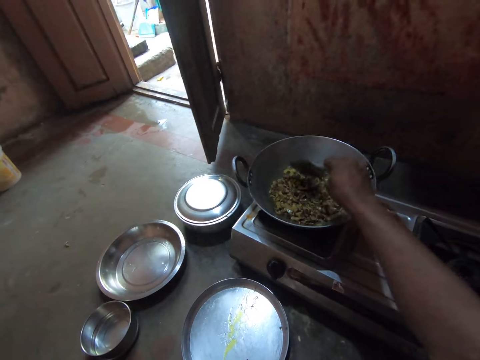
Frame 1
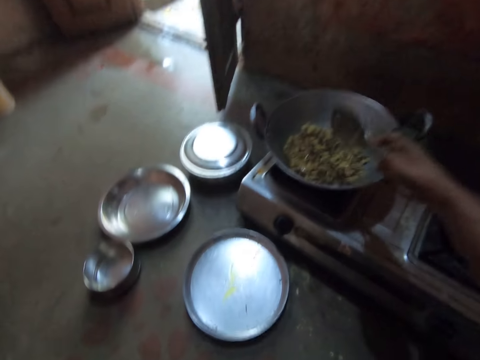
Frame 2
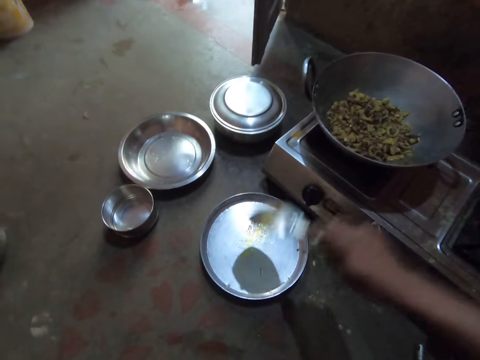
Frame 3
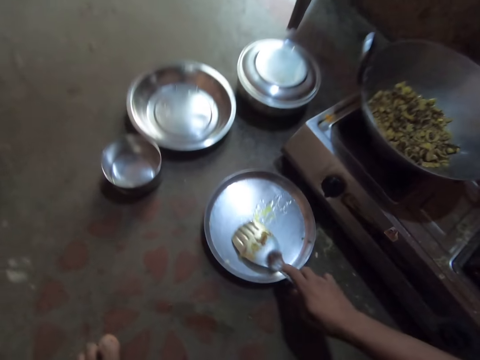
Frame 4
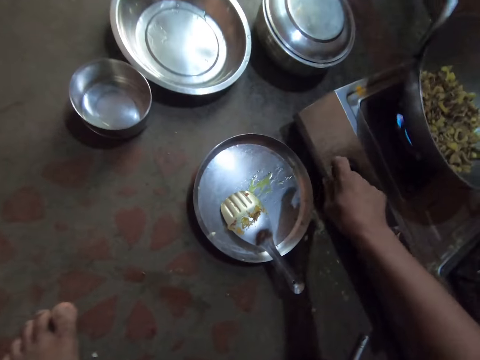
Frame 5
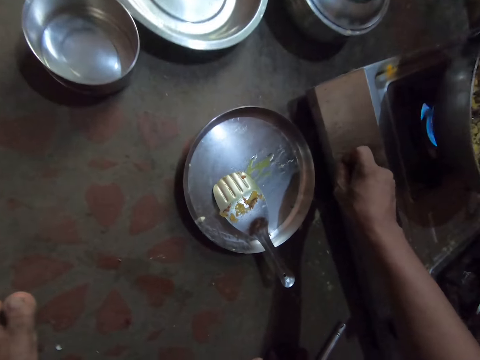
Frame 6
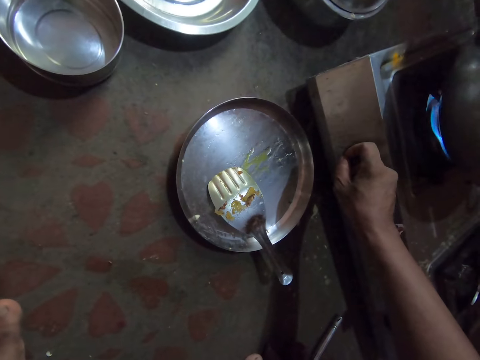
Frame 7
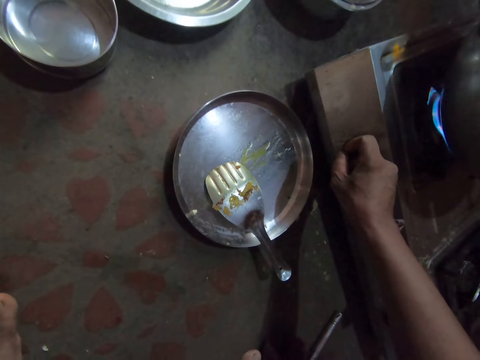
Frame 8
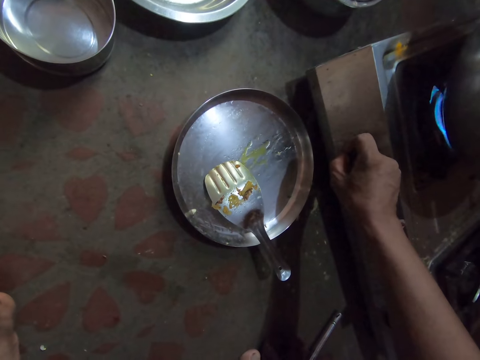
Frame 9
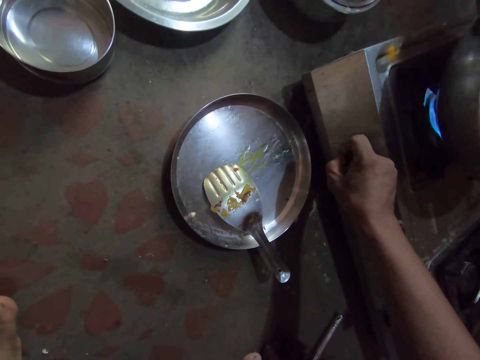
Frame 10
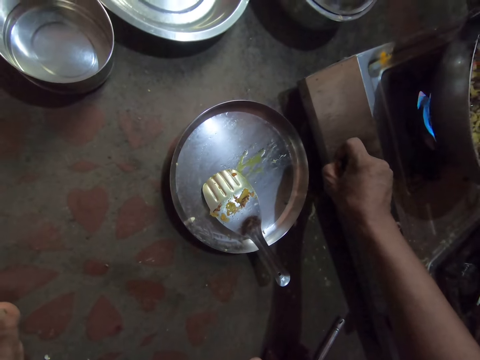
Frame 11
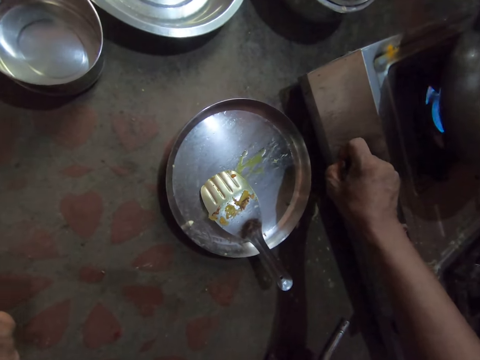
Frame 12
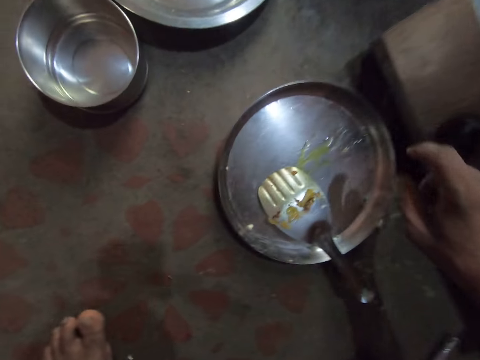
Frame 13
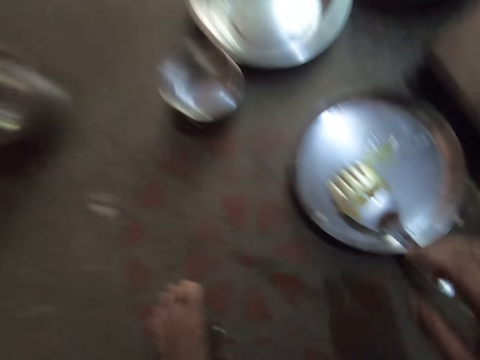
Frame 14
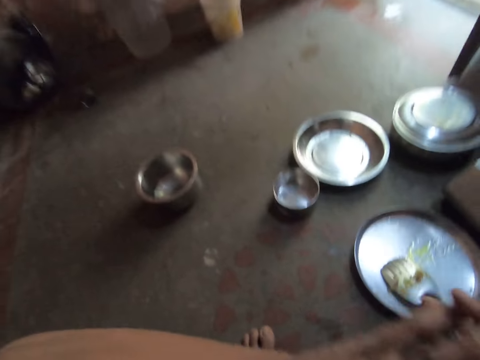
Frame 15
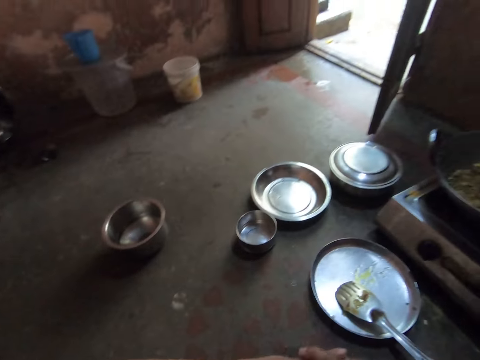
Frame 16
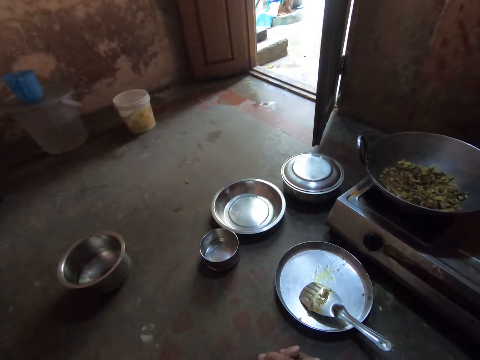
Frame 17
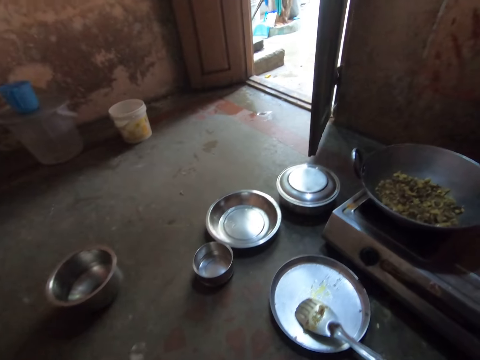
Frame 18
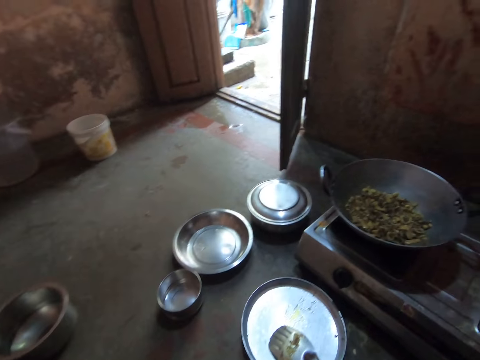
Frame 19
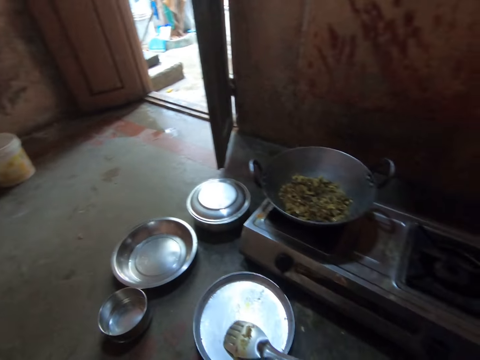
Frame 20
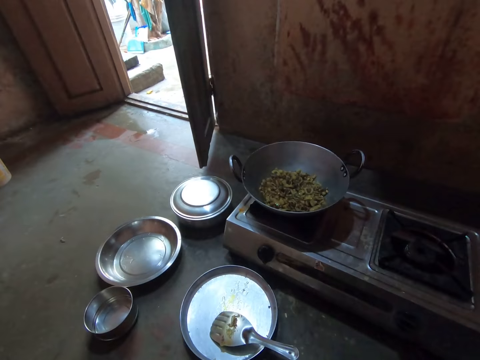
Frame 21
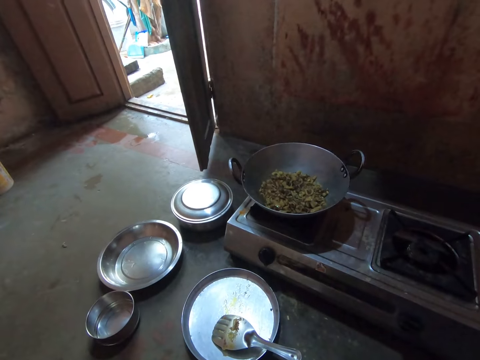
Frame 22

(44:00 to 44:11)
The camera wearer places the steel flat cooking spoon on the round tray. They turn the knob on the gas cooker. They stare at the gas cooker.

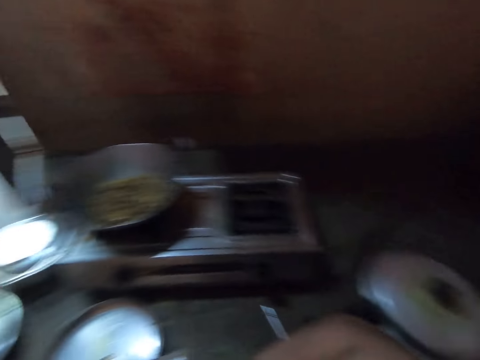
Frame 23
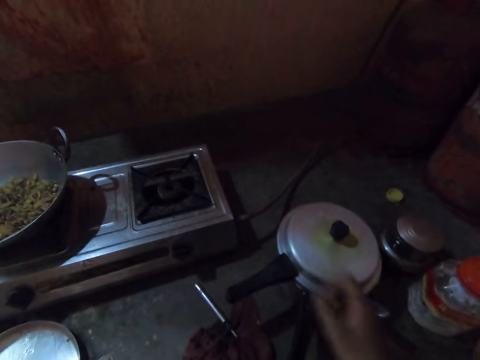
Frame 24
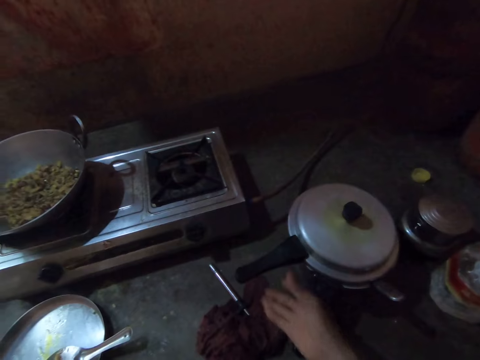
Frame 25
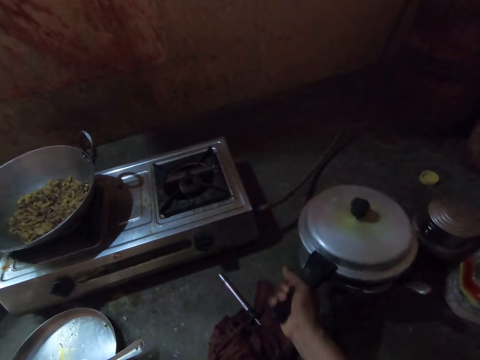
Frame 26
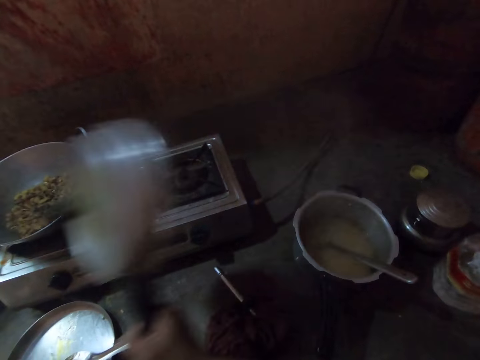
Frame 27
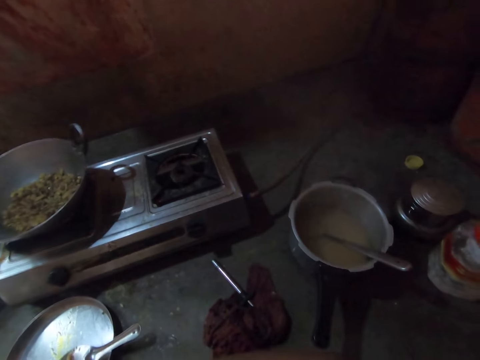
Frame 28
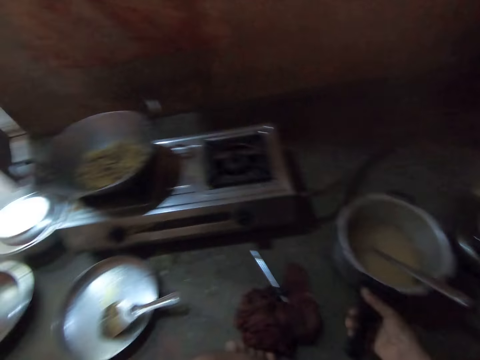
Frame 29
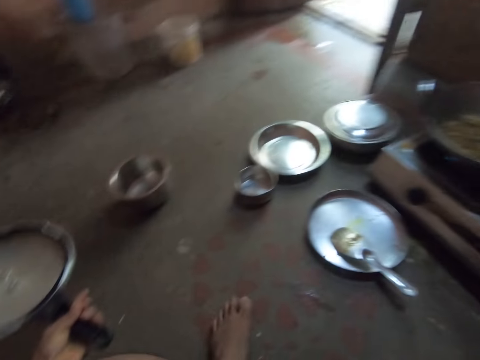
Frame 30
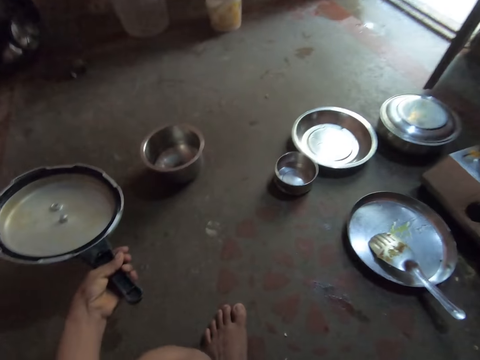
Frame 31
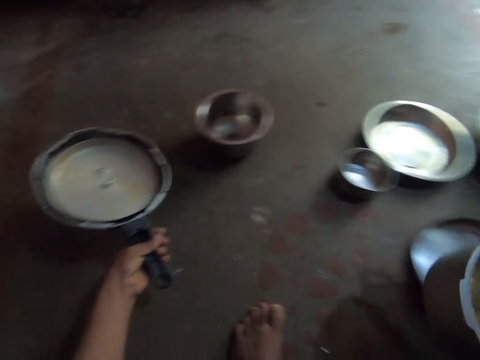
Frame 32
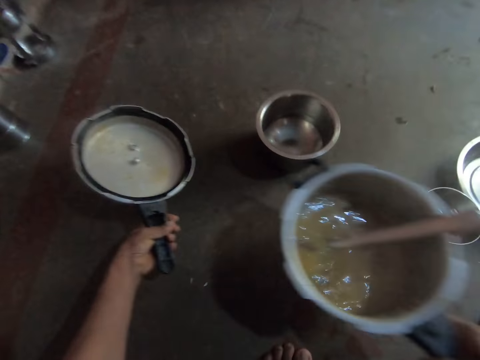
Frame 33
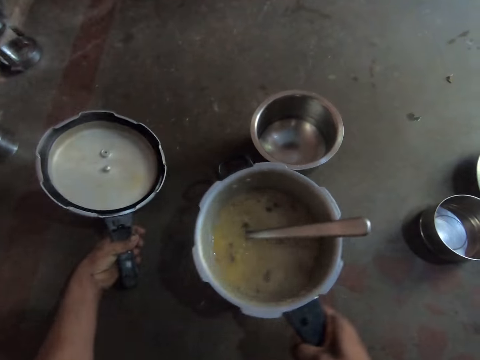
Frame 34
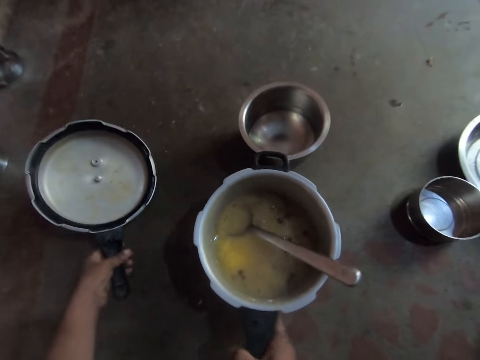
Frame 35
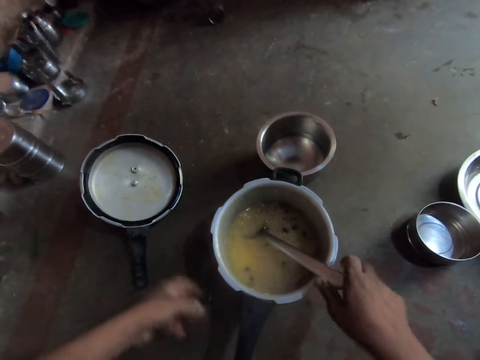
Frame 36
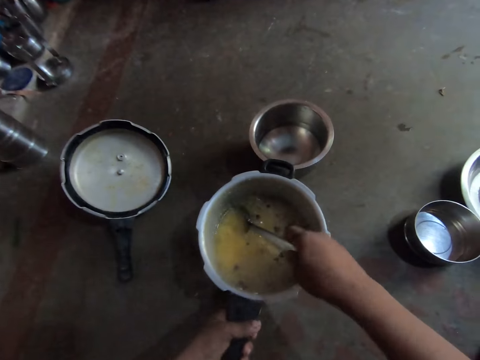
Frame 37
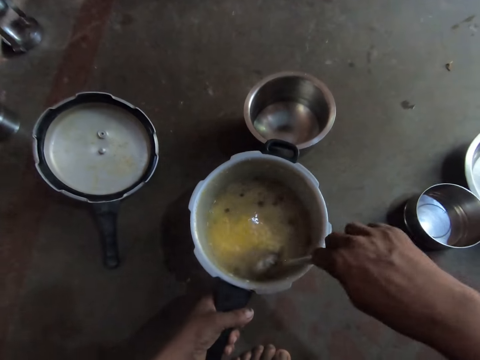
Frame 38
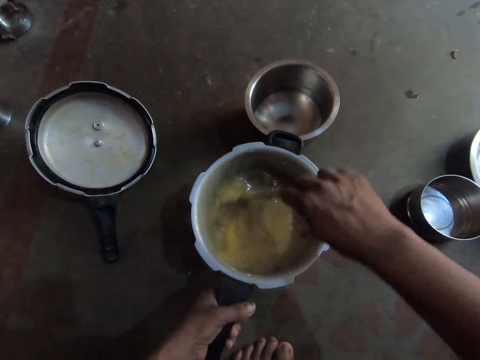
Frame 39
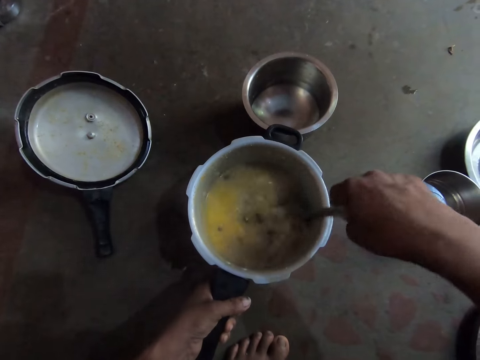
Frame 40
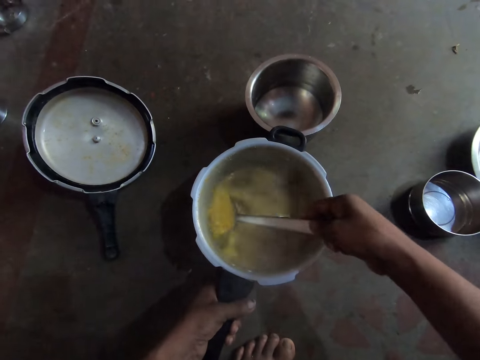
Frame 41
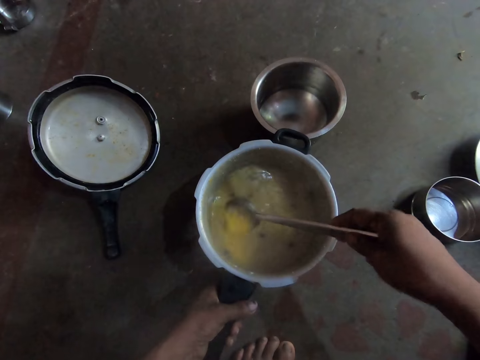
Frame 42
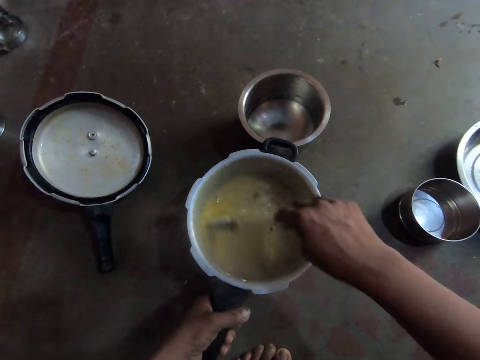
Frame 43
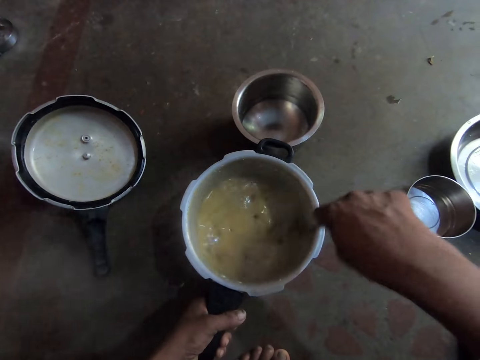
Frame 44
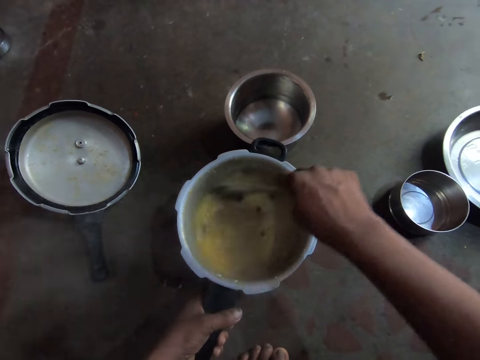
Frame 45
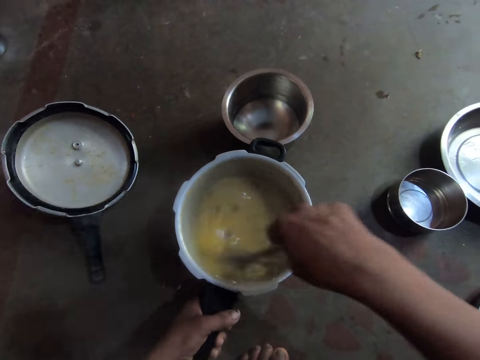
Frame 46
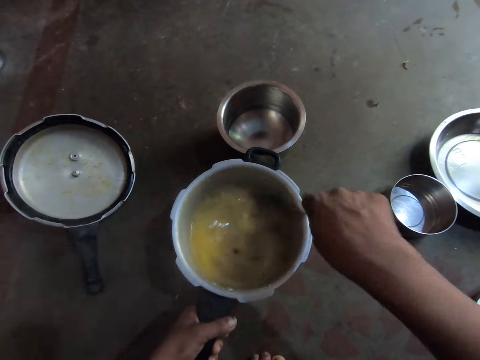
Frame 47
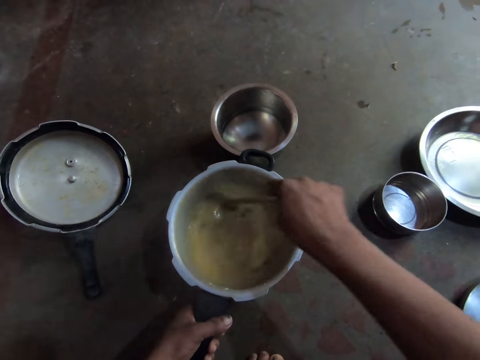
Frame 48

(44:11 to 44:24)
The camera wearer opens the pressure cooker. They stare at the floor. They place the pressure cooker's pot on the floor. They place the pressure cooker's lid on the floor. They stir the stew in the pot with the serving spoon. They pick up the serving spoon.

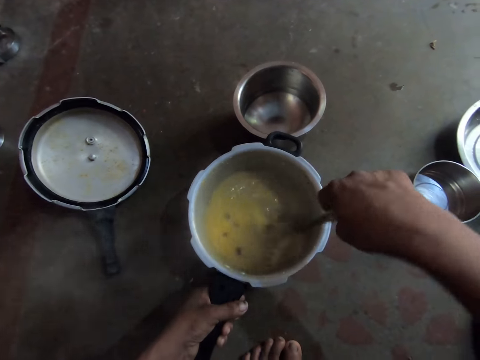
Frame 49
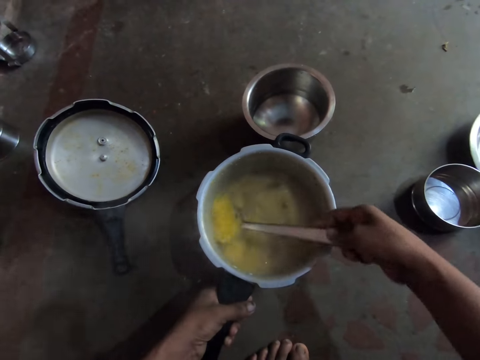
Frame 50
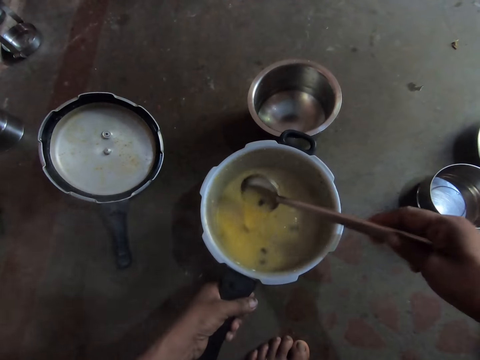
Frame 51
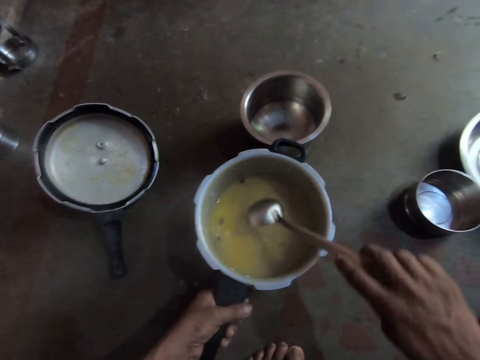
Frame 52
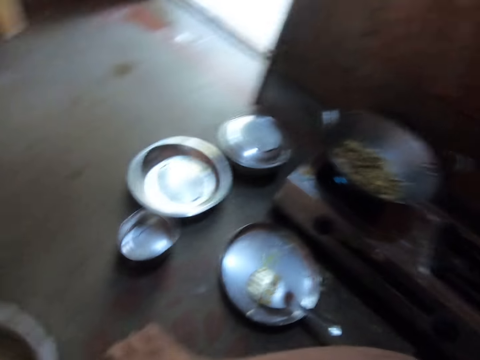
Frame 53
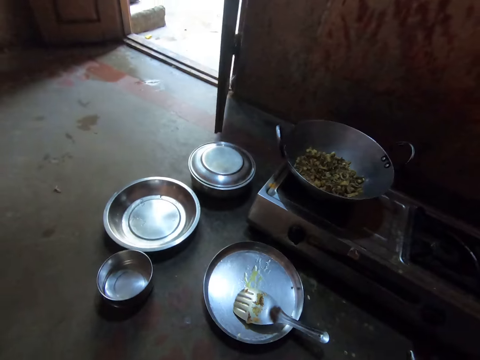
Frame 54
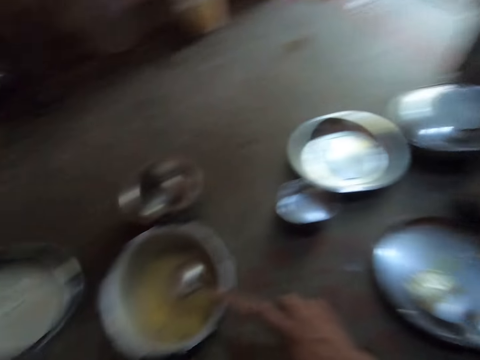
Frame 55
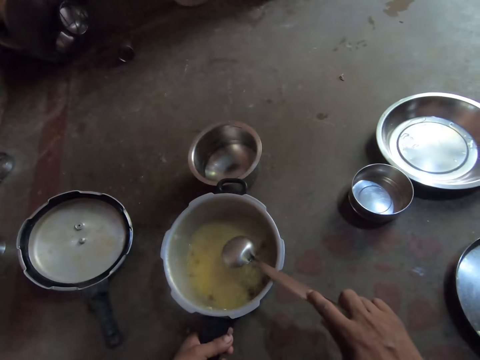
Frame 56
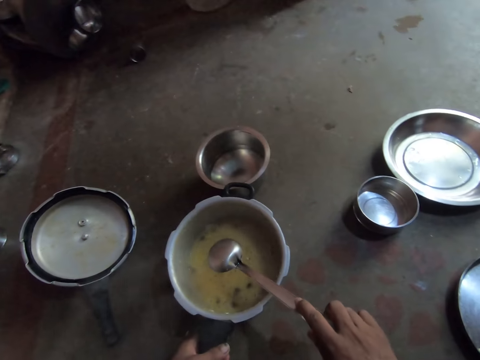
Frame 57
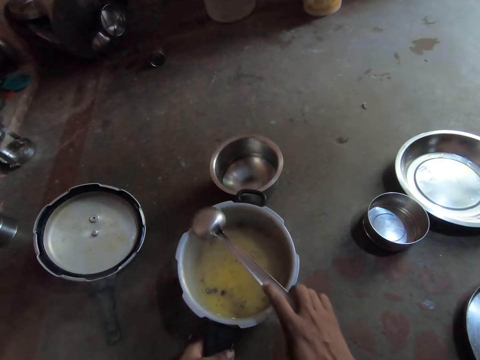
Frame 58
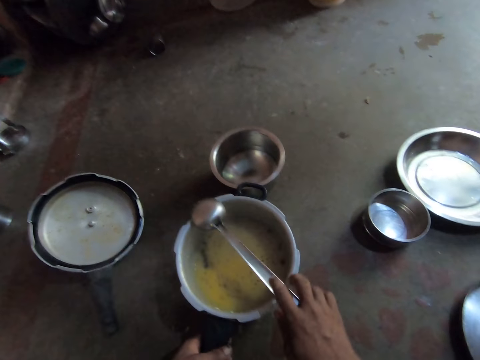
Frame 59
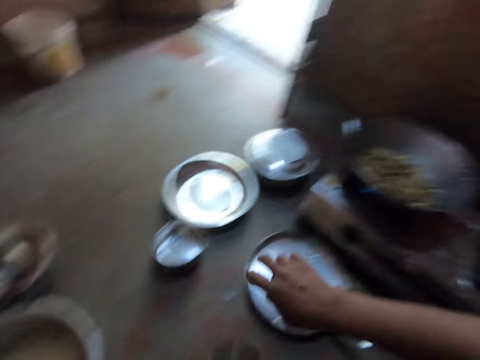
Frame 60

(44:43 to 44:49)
The camera wearer looks around. They look at the deep frying pan. They stare at the pressure cooker. They place the serving spoon on the pressure cooker's pot.
